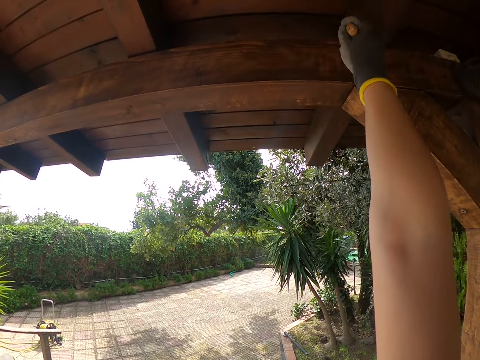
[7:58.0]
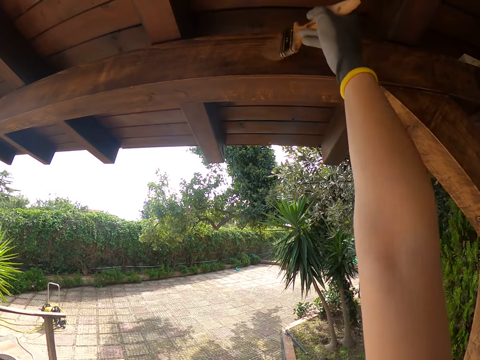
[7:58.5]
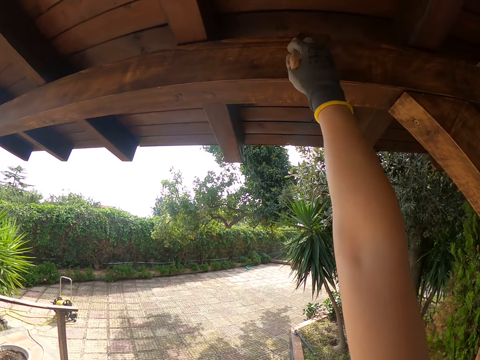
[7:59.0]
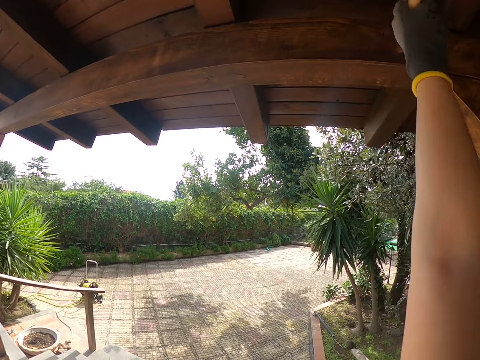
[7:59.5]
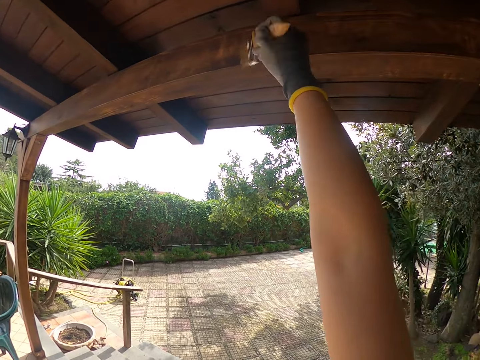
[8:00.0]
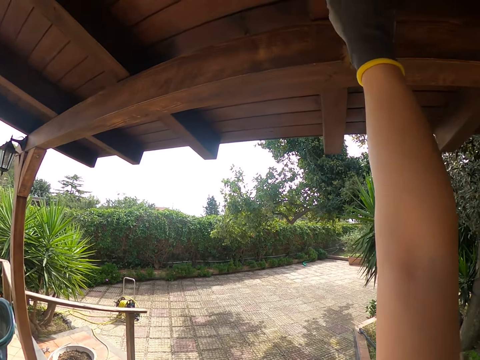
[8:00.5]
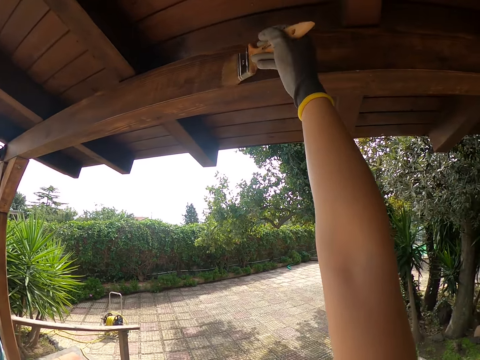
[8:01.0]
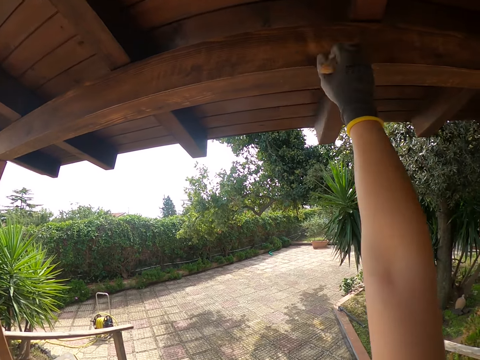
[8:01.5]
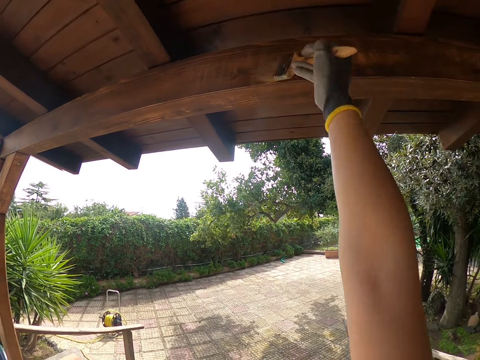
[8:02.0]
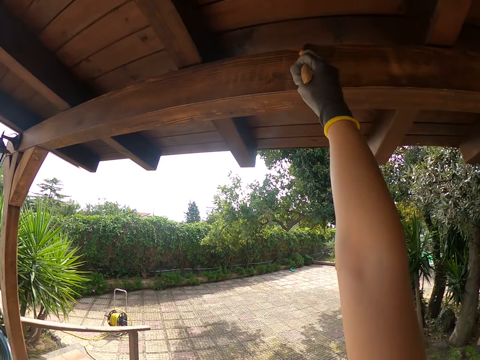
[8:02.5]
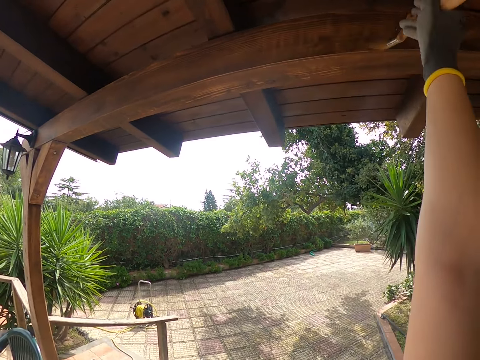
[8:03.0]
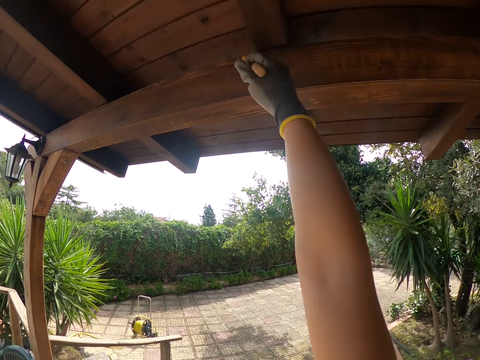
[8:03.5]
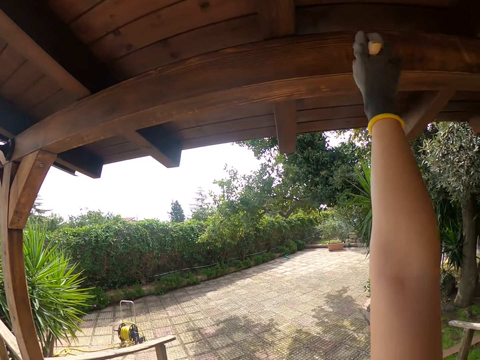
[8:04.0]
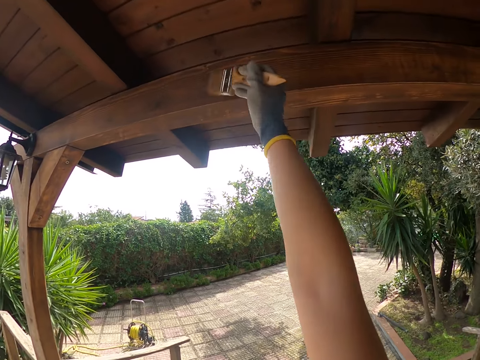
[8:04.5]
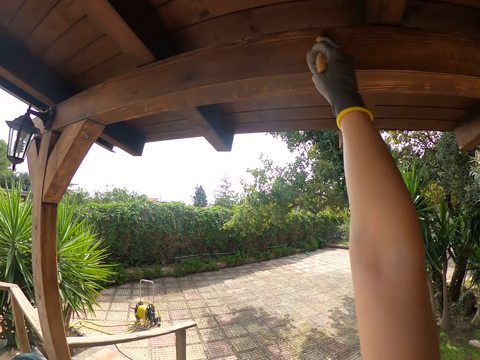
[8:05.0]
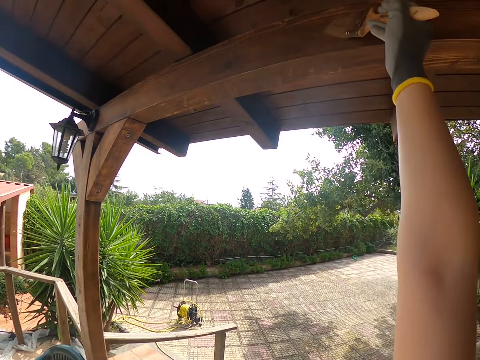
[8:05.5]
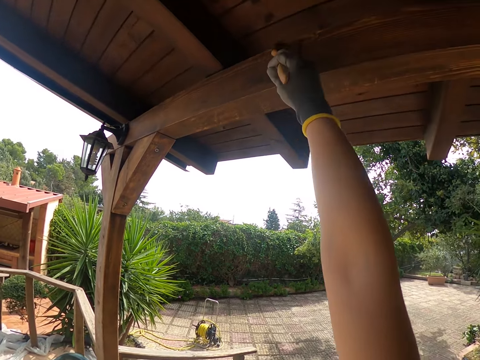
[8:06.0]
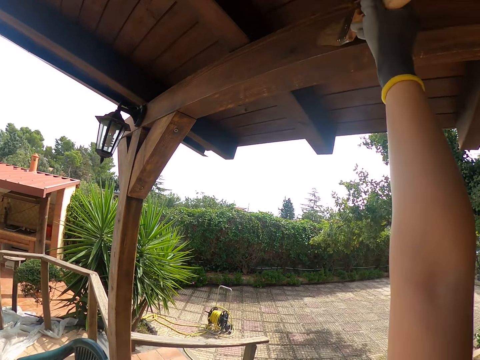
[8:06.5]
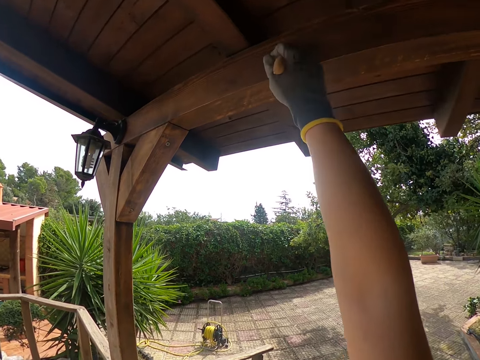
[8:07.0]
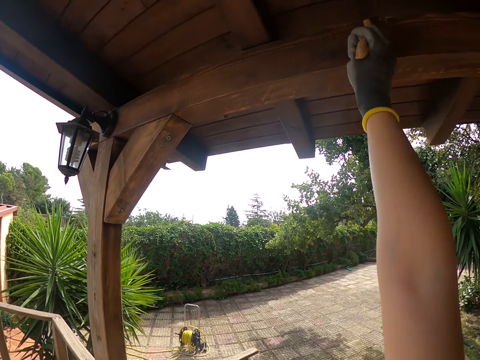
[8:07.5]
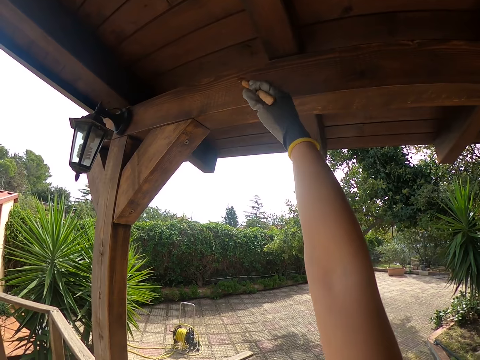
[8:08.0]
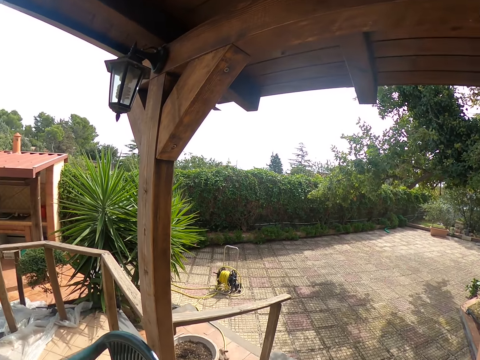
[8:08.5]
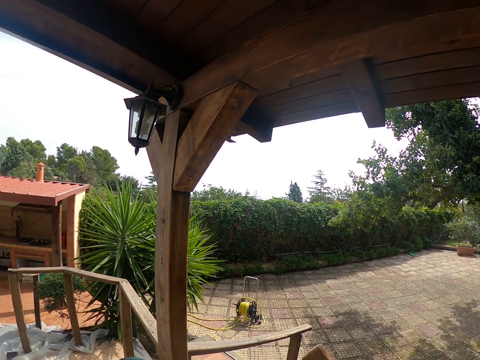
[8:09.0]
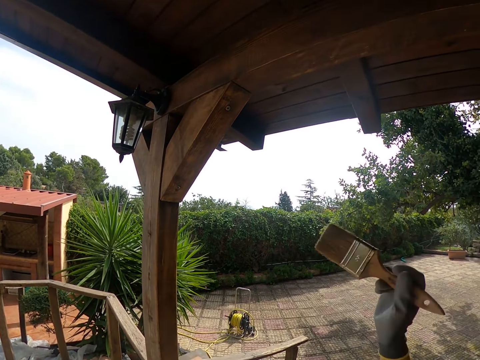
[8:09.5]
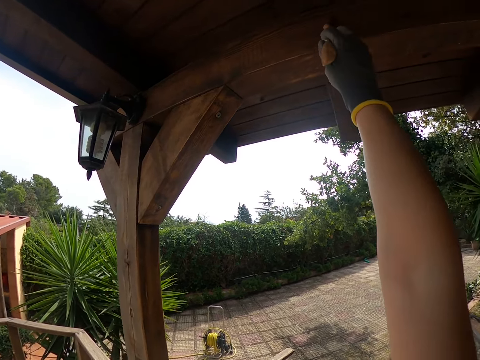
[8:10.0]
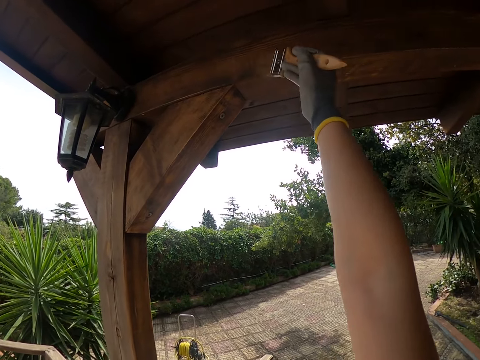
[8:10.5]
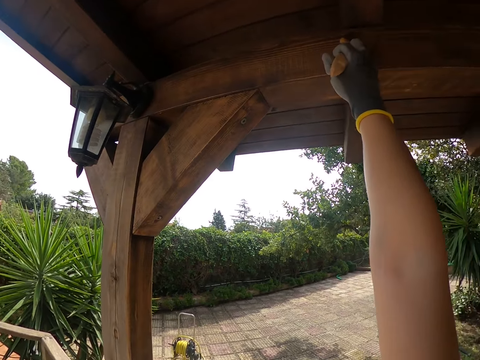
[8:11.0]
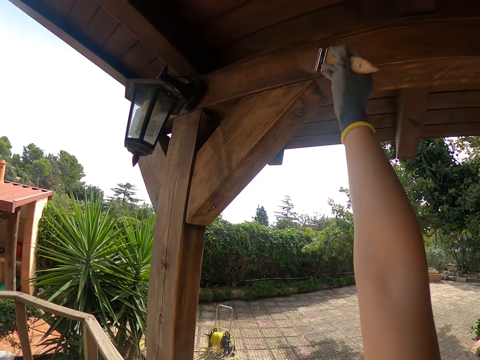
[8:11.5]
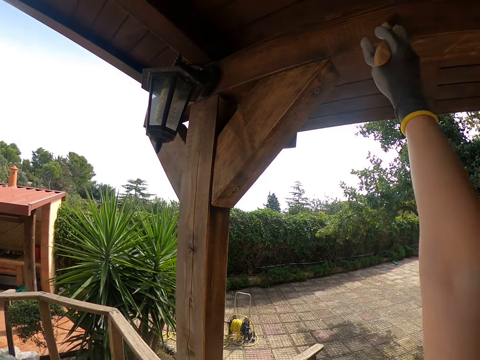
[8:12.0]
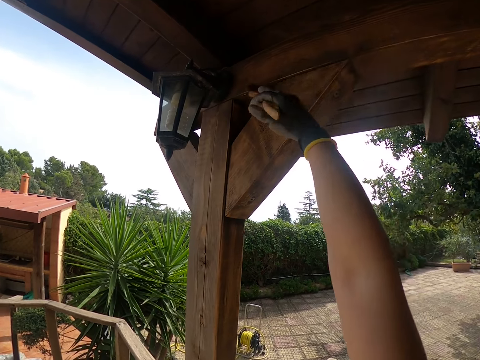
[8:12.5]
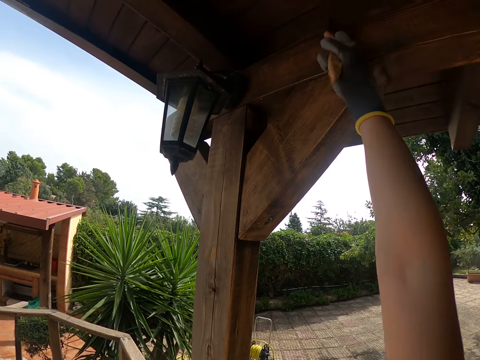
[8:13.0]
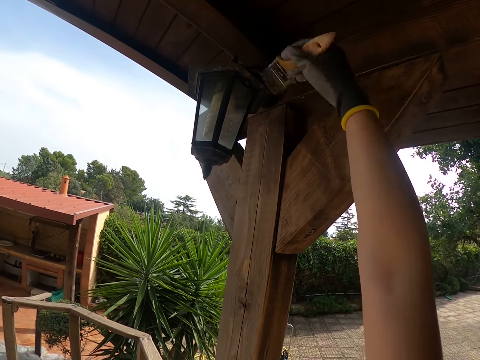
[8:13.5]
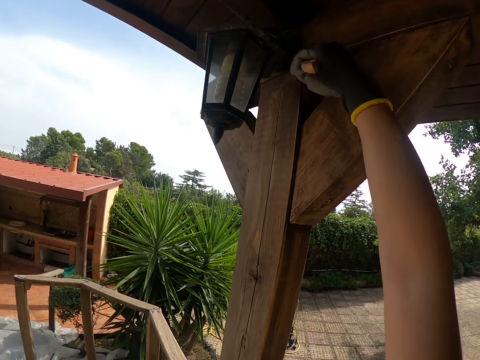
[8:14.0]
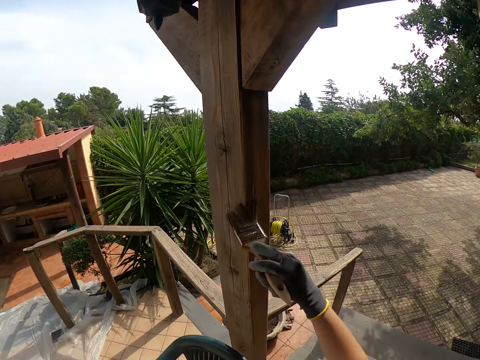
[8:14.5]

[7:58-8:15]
The camera wearer walks to the left. She stops walking. She drops her right hand. She stops brushing the frame of wood. She brushes the upper part of the wood with the brush in her right hand. She brushes the pole beside the wooden balcony rail with the brush in her right hand.

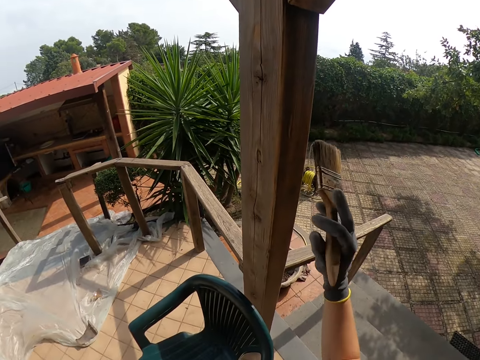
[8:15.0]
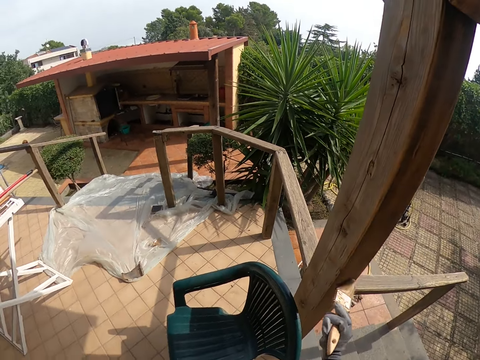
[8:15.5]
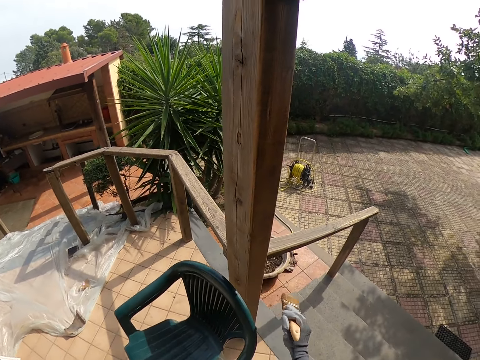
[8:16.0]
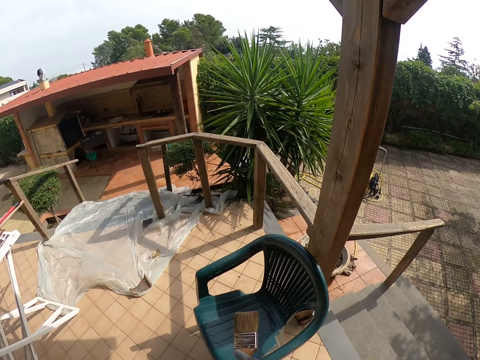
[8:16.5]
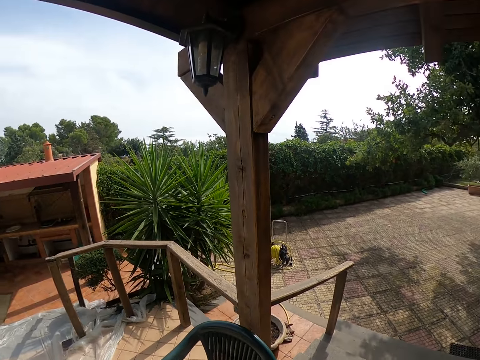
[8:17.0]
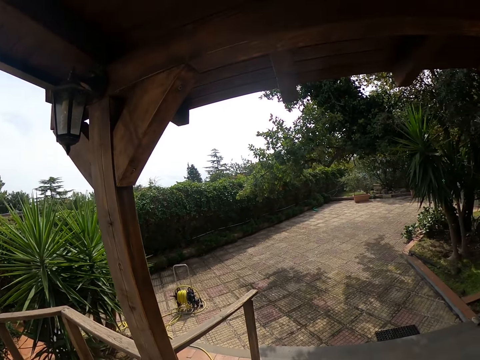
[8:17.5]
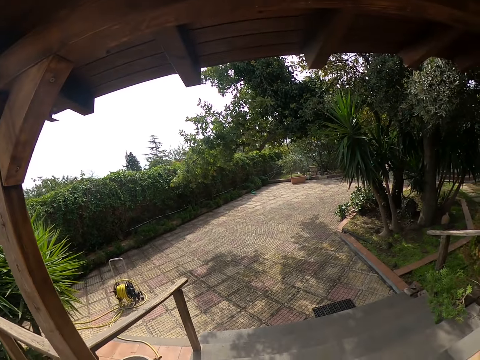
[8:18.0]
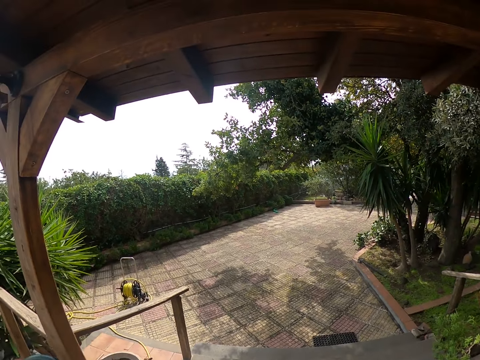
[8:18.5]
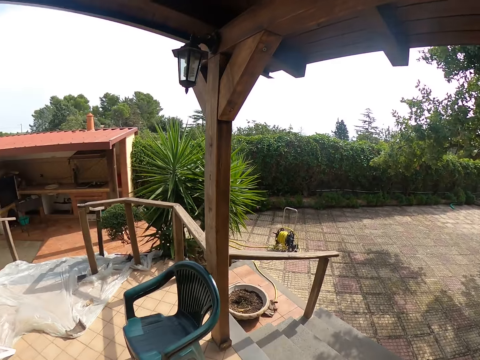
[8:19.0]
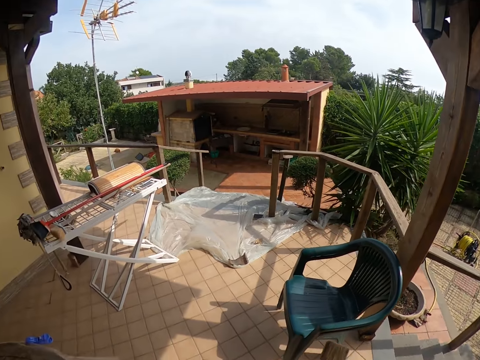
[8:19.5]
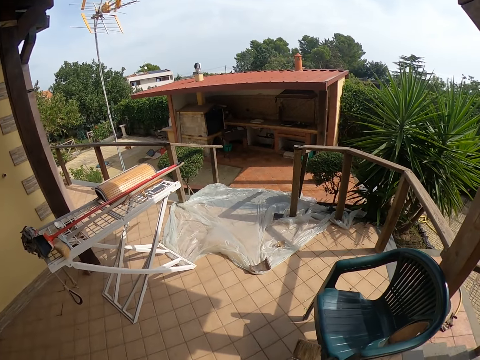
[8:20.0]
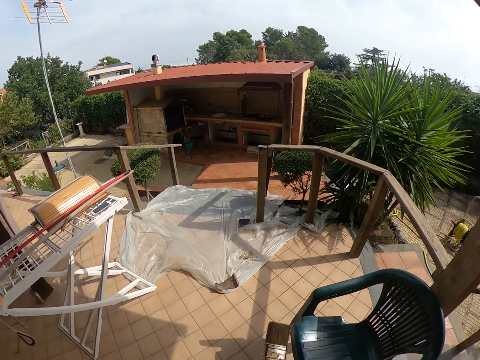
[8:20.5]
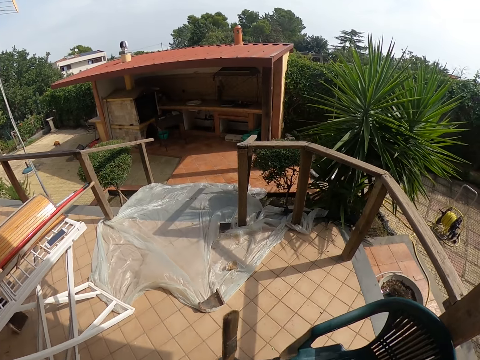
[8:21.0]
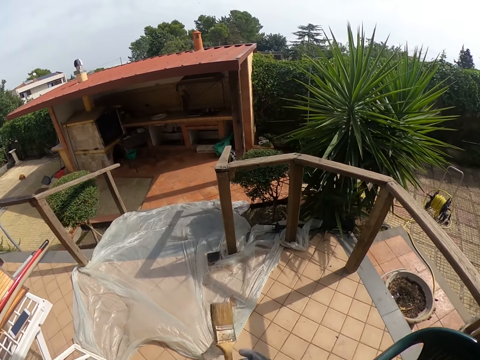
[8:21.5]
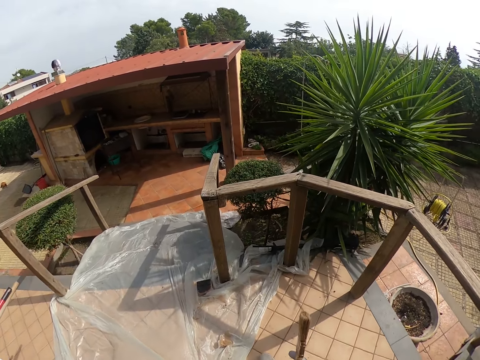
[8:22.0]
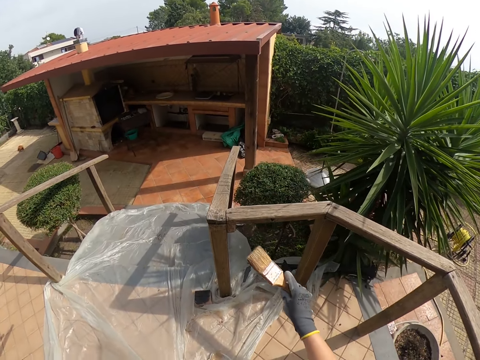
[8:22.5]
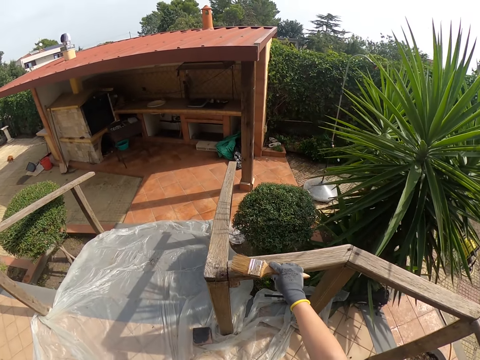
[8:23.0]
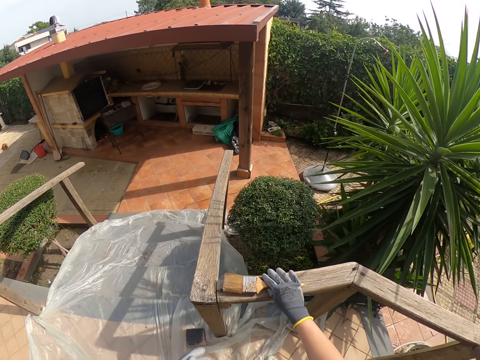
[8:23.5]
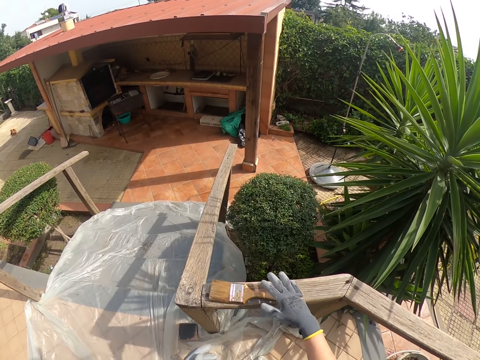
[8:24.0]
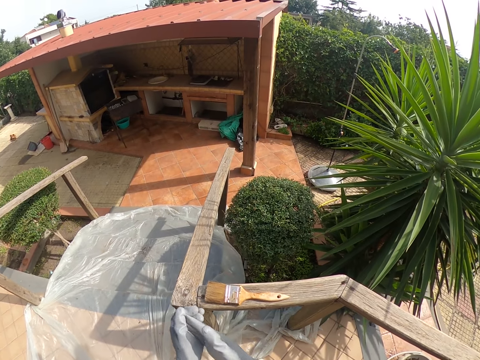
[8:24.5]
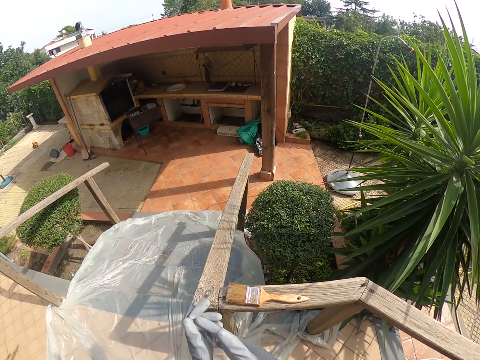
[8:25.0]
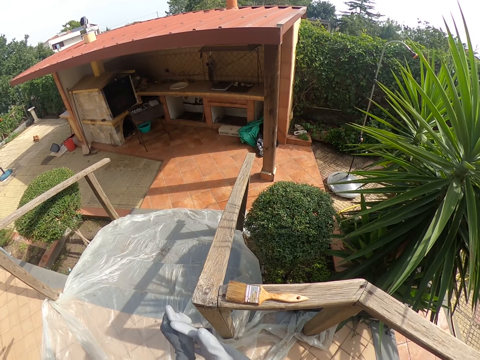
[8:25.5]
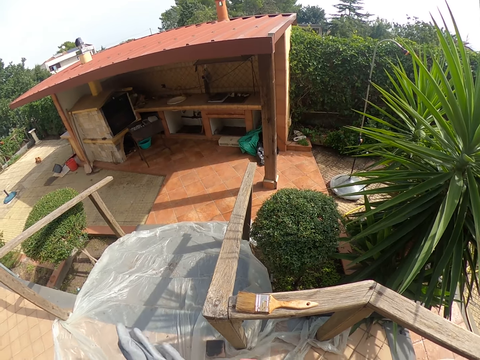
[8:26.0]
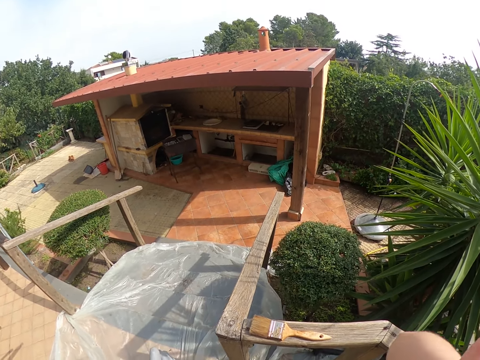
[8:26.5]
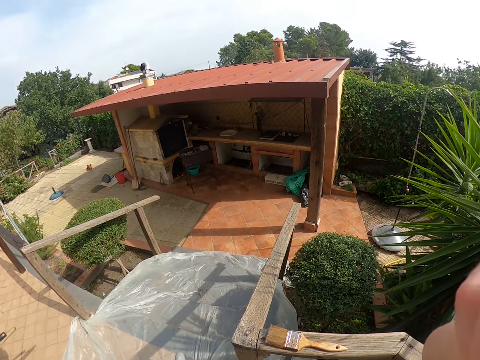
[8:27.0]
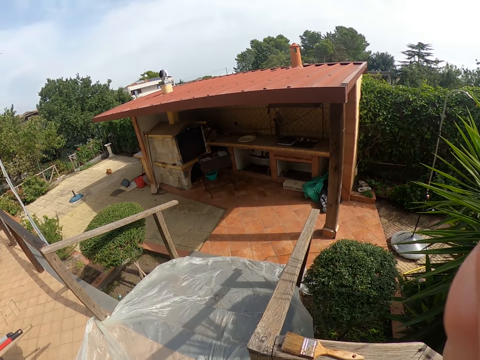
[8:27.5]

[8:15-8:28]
The camera wearer stops painting the frame of wood. She turns around. She walks towards the wooden balcony rail or the stairs. She stops walking. She puts down the paint brush on the base of a frame of wood by the wooden balcony rail. She removes her right glove. She raises her right hand. She does something.
